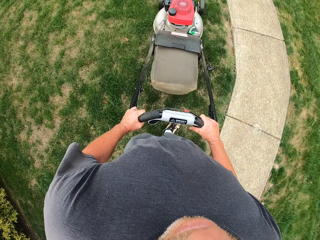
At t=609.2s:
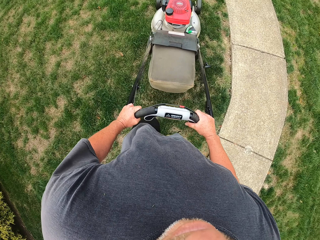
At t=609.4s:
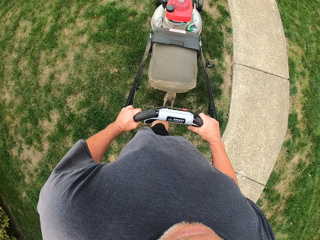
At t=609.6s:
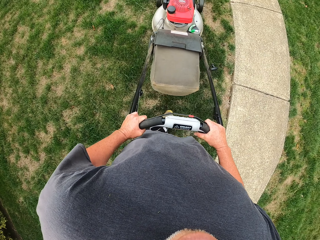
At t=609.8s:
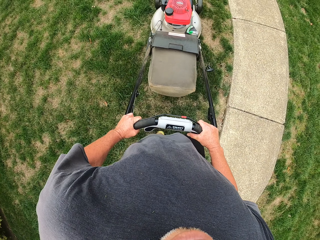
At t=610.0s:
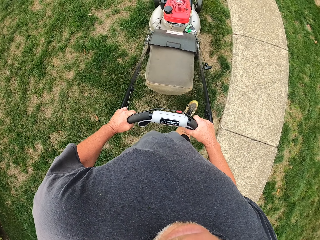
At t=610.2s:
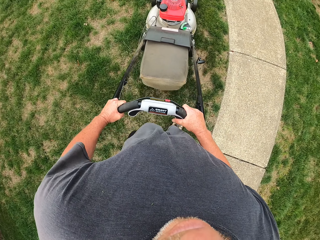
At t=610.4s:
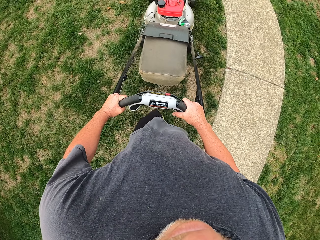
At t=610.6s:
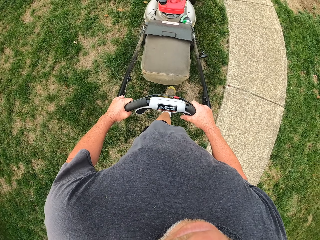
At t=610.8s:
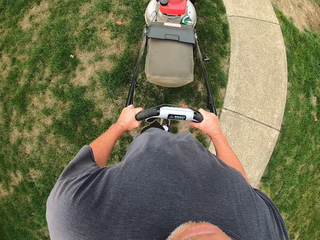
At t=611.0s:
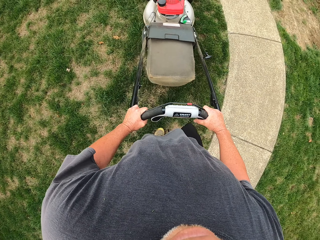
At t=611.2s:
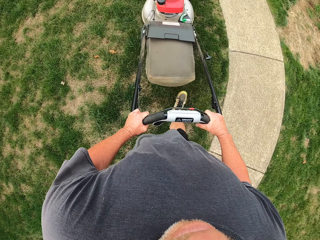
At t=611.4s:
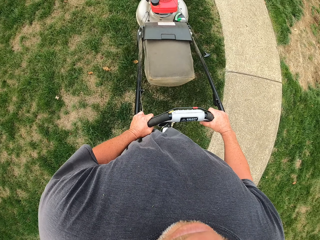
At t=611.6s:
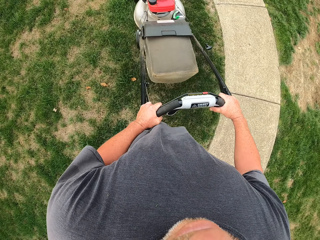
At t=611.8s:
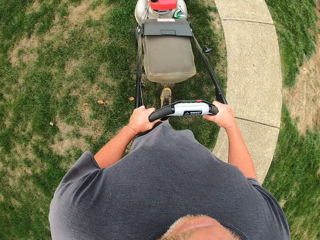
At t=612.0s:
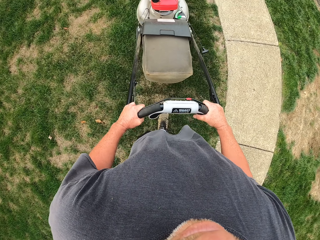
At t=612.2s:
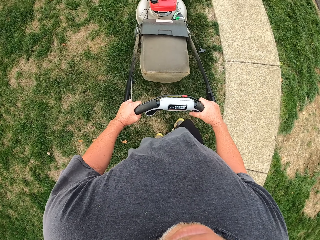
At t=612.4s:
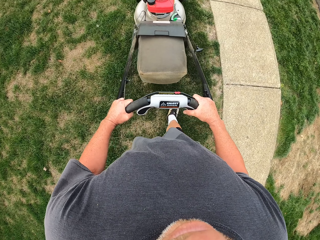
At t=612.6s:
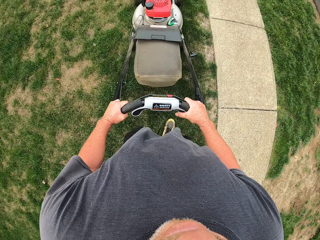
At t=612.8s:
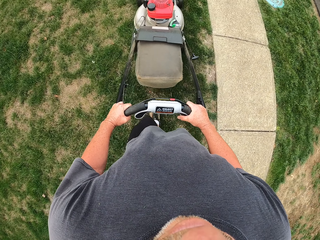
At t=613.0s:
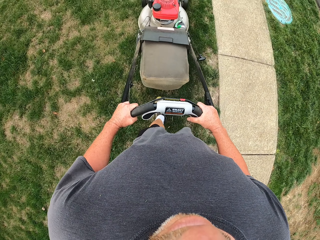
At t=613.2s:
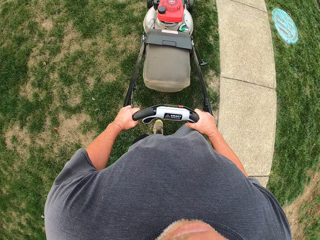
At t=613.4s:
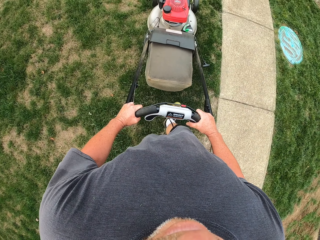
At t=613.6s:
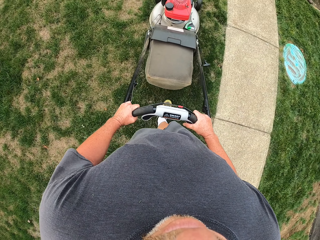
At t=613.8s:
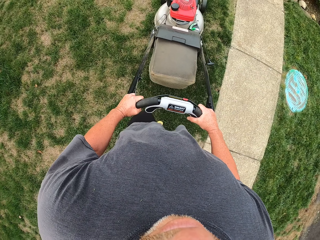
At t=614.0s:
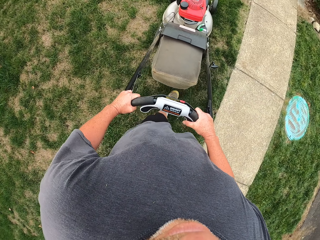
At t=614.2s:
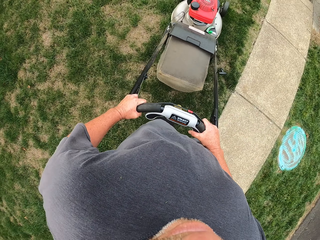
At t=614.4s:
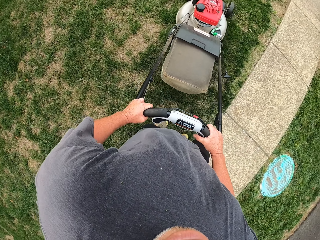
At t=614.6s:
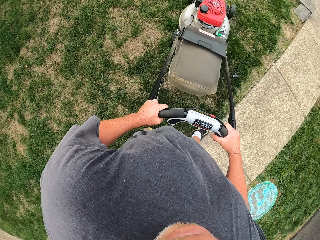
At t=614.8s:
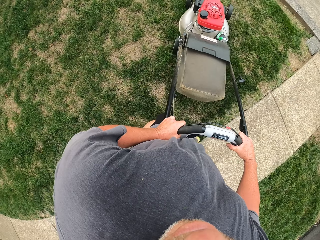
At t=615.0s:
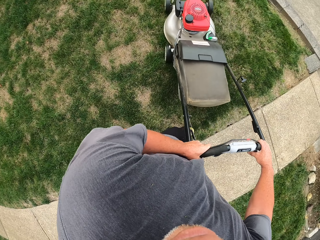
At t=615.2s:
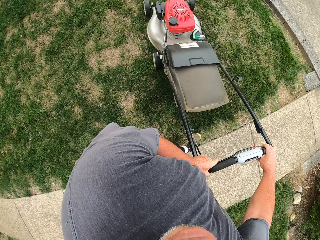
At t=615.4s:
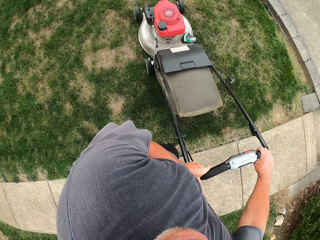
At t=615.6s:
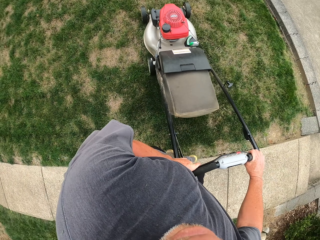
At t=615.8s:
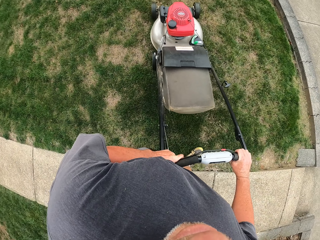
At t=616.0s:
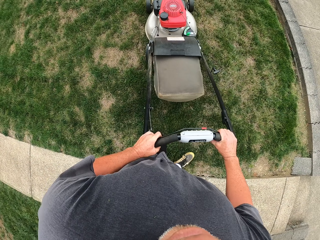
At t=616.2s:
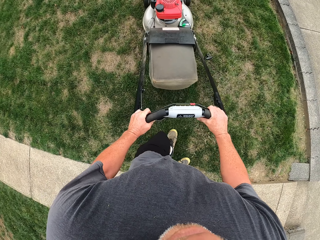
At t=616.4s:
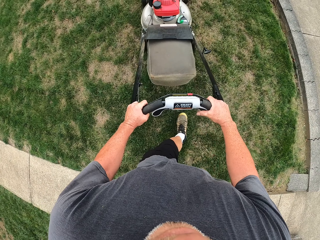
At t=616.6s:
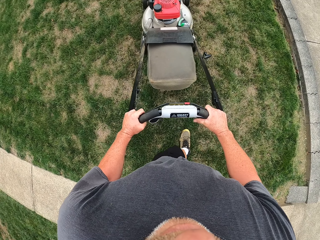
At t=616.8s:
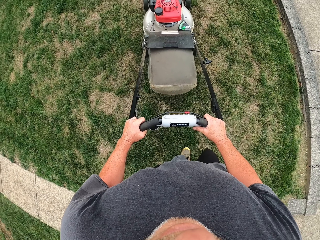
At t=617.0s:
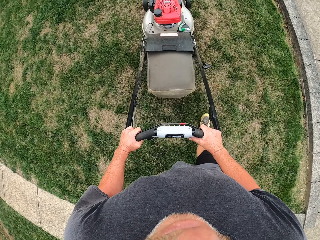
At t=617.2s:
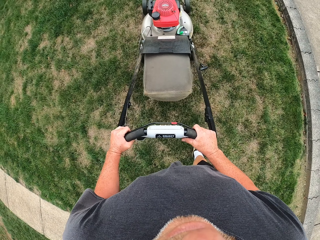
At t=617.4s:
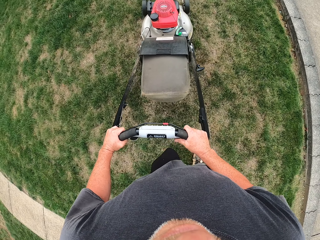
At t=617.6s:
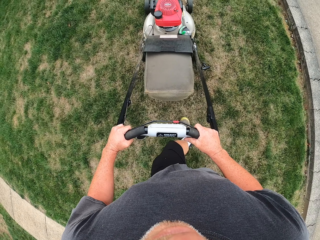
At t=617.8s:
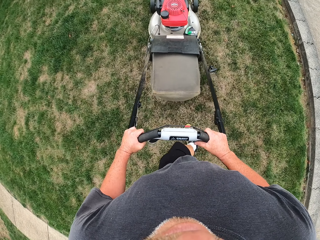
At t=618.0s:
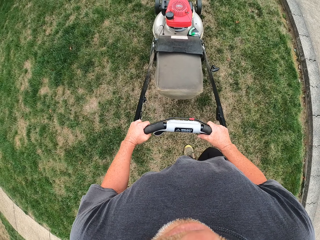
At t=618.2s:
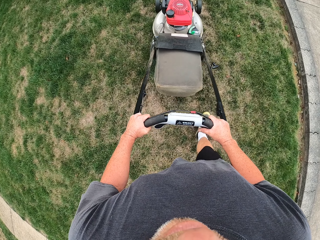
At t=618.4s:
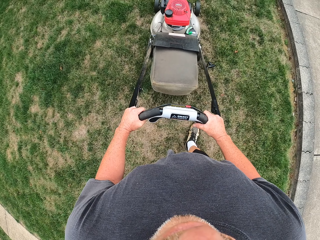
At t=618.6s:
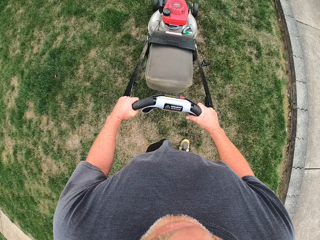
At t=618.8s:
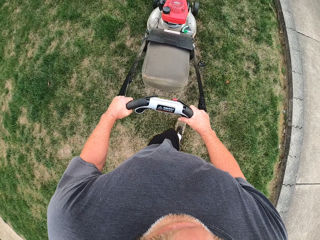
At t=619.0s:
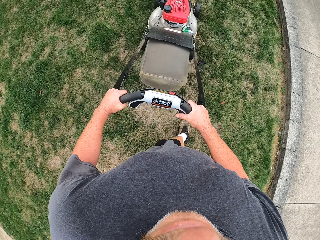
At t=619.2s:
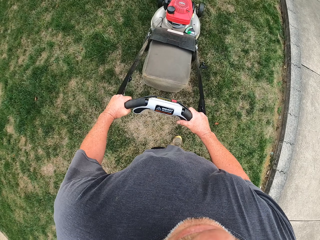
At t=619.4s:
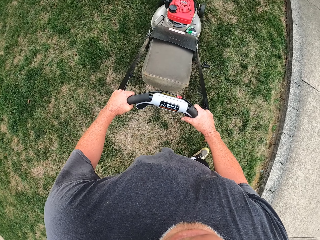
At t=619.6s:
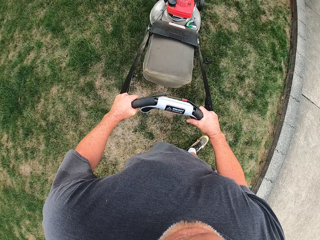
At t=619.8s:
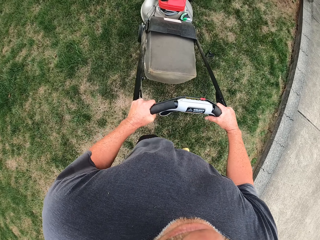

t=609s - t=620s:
The camera wearer makes a turn. They cut grass with a lawn mower.

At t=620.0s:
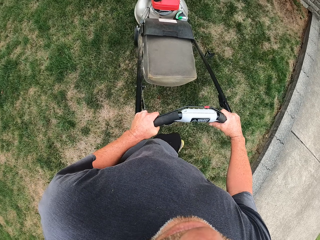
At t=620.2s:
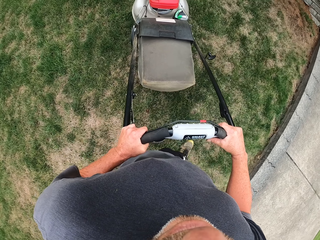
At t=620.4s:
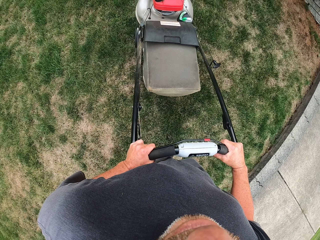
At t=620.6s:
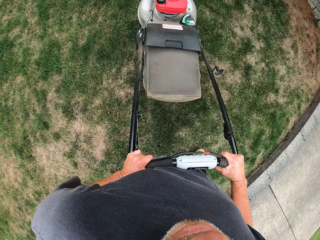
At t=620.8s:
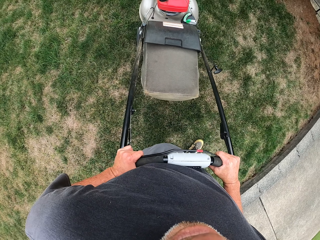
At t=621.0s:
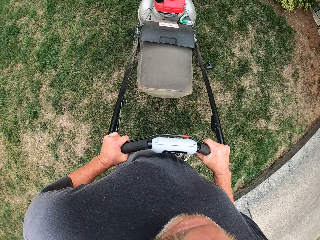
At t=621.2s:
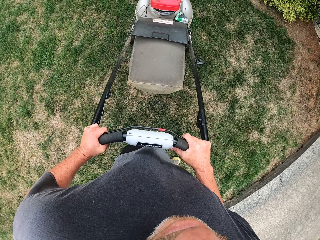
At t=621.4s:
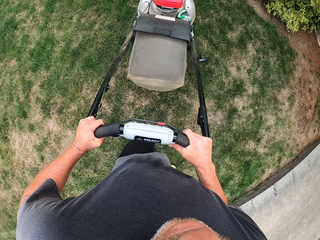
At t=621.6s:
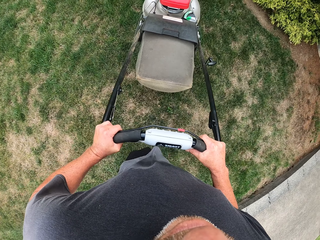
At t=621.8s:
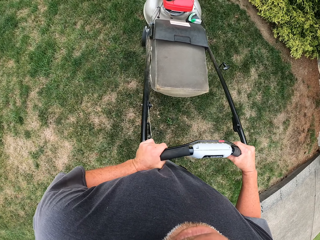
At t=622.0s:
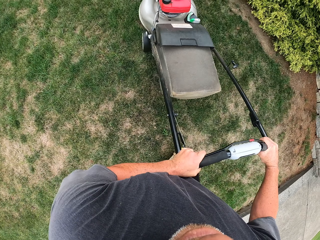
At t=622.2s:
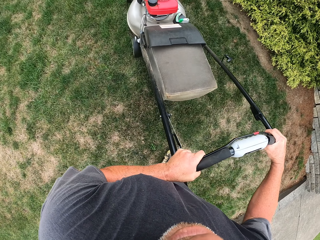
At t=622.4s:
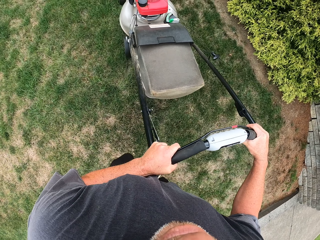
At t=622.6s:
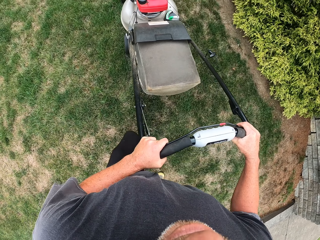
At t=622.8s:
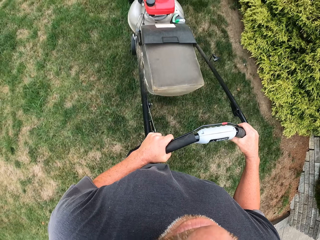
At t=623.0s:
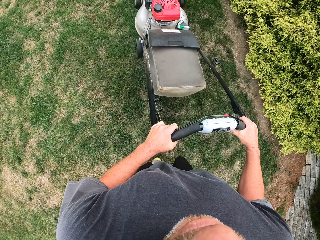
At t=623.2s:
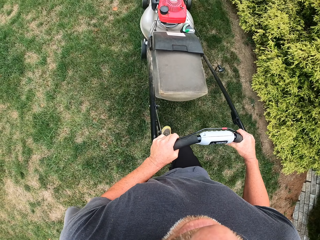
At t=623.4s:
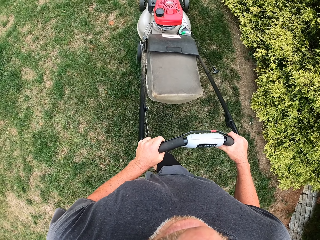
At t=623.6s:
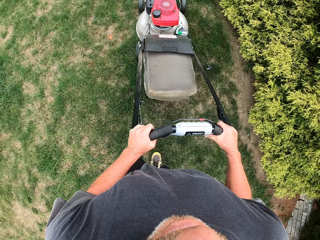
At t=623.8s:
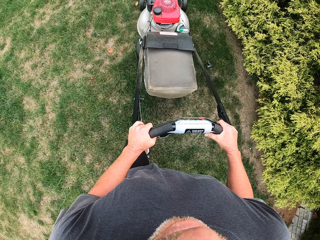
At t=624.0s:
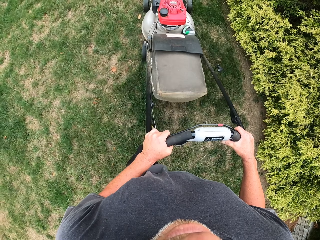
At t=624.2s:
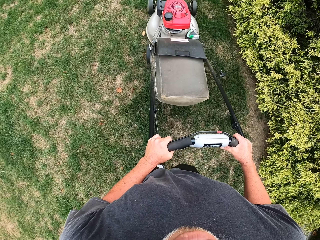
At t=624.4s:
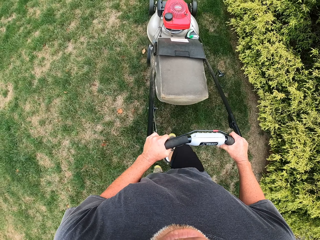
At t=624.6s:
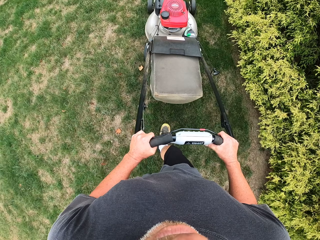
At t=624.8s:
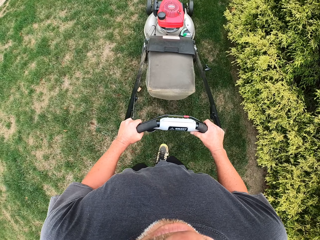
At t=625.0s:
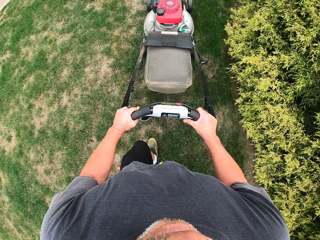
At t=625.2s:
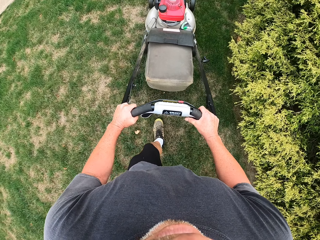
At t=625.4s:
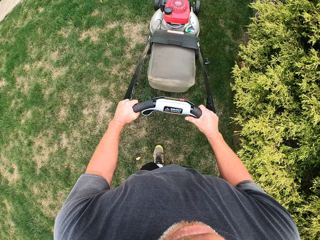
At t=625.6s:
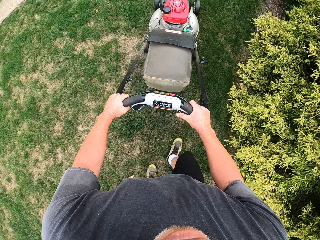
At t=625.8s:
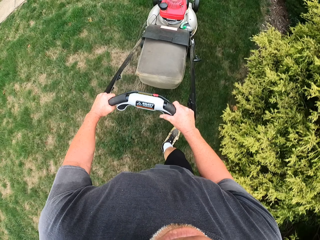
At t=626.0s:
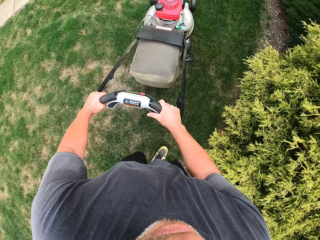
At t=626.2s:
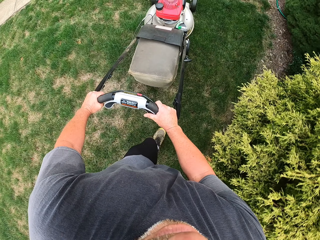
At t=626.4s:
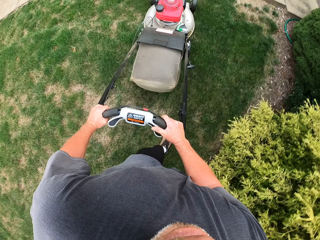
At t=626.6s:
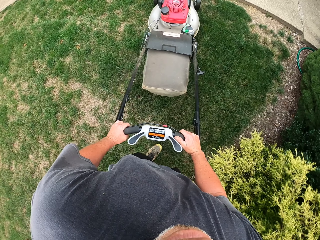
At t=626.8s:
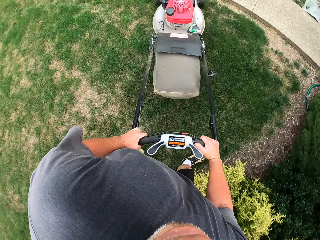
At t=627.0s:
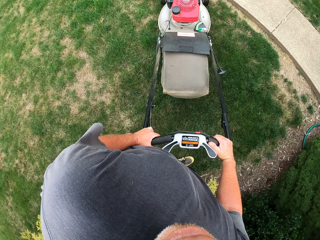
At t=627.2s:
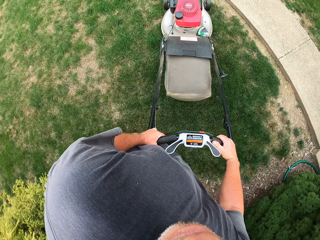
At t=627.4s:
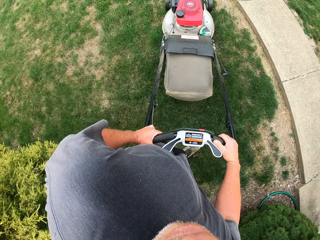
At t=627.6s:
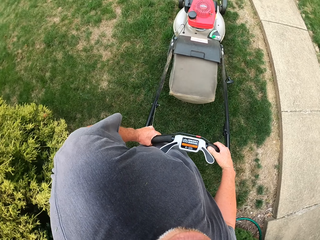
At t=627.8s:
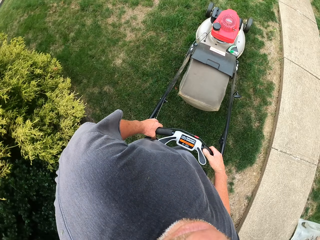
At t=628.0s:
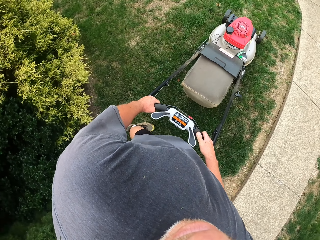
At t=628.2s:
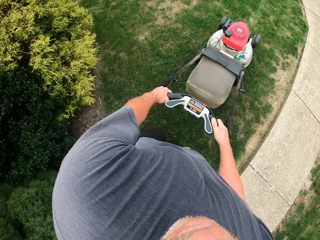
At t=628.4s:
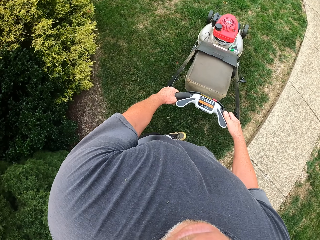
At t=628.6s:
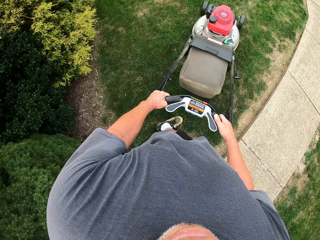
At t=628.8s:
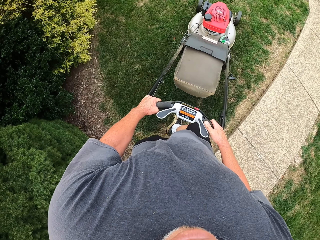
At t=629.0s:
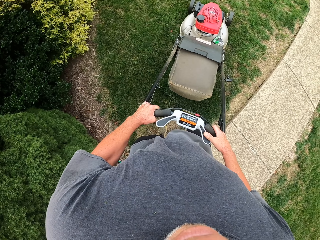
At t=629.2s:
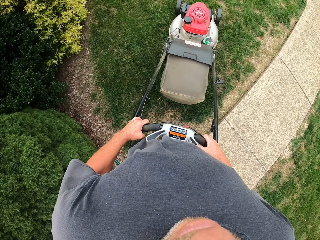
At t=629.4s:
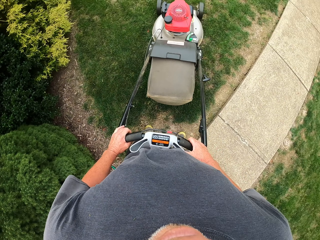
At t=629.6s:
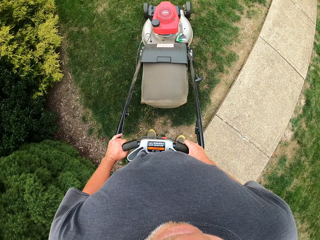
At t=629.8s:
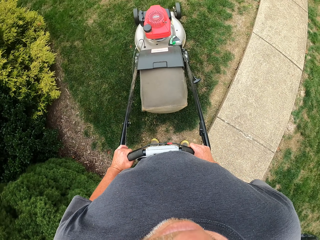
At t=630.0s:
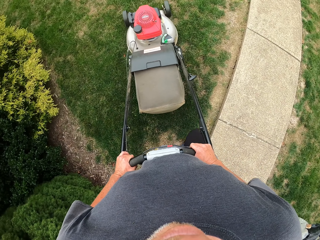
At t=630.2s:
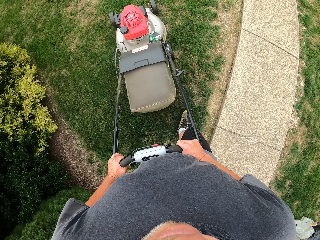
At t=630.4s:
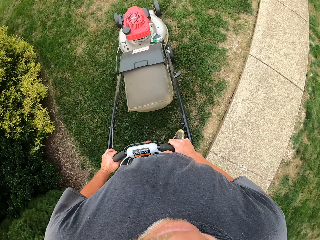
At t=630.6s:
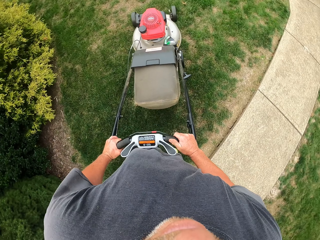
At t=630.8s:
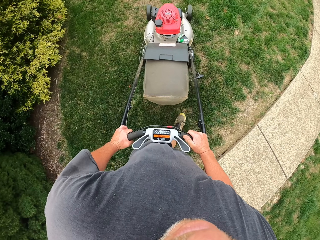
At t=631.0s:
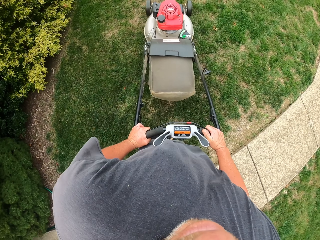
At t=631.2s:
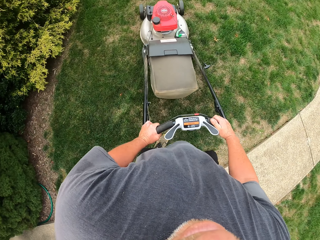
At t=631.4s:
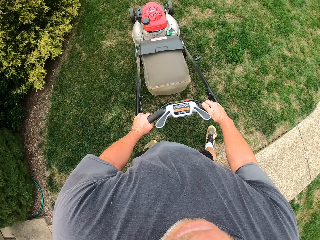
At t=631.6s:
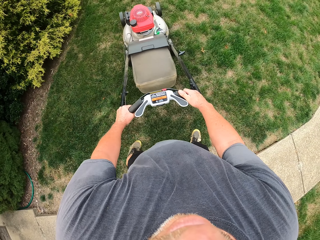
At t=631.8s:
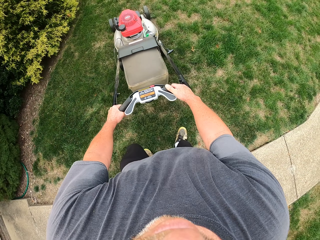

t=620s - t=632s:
The camera wearer makes a turn. They cut grass with a lawn mower. They make a turn. They reverse the lawn mower. They cut grass with the lawn mower.
